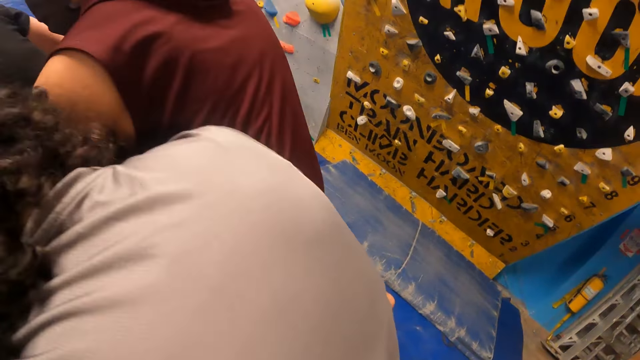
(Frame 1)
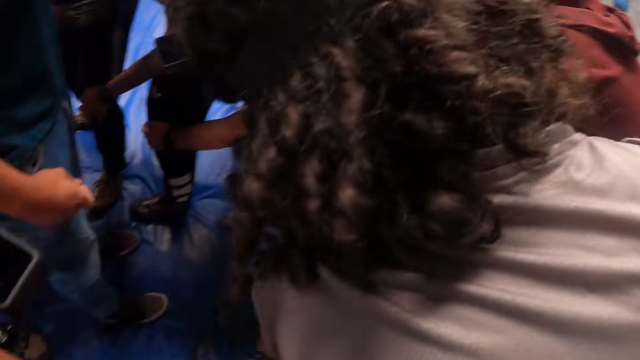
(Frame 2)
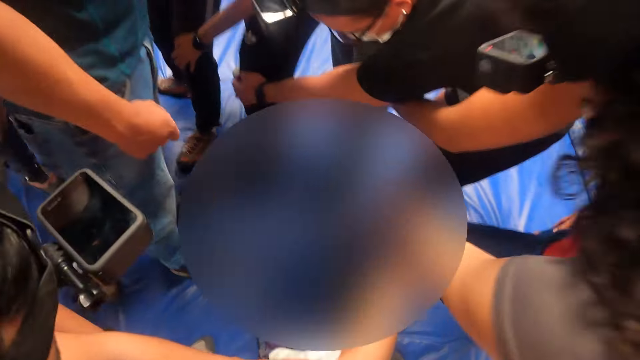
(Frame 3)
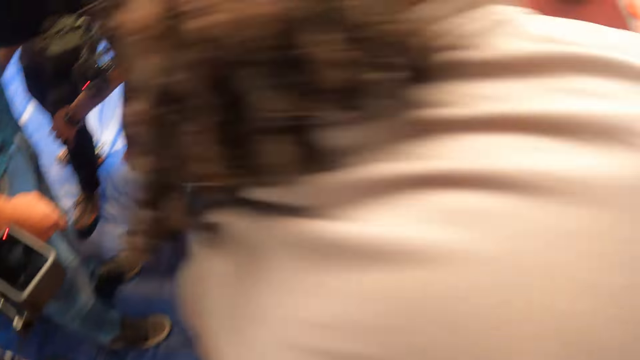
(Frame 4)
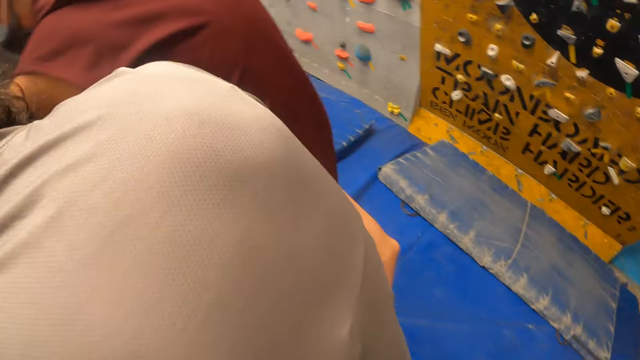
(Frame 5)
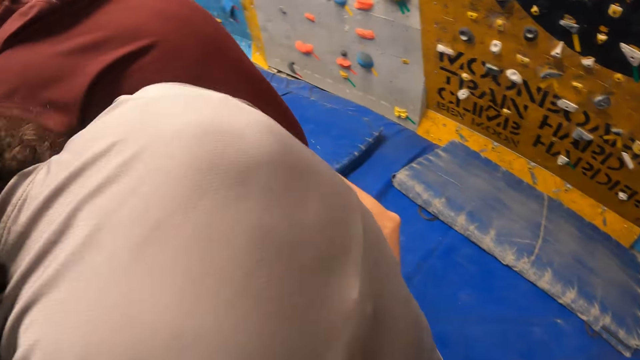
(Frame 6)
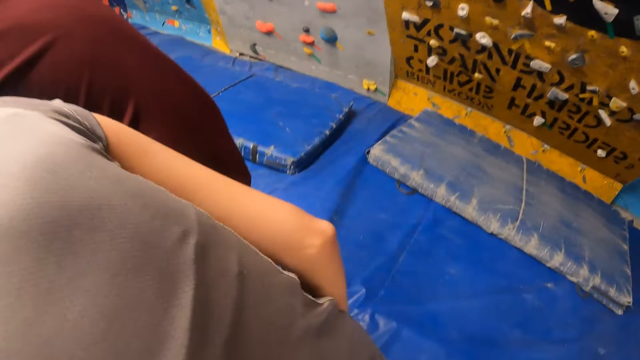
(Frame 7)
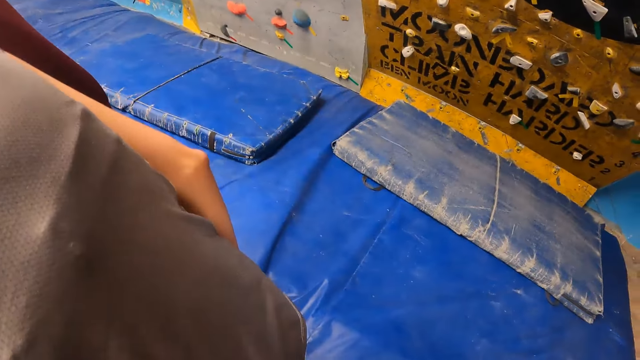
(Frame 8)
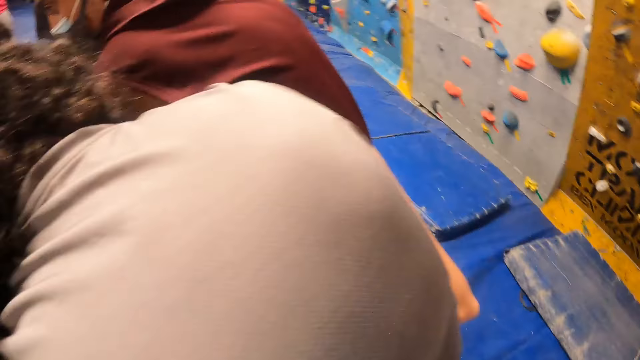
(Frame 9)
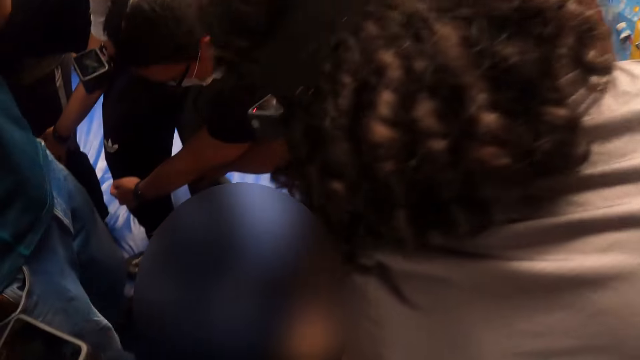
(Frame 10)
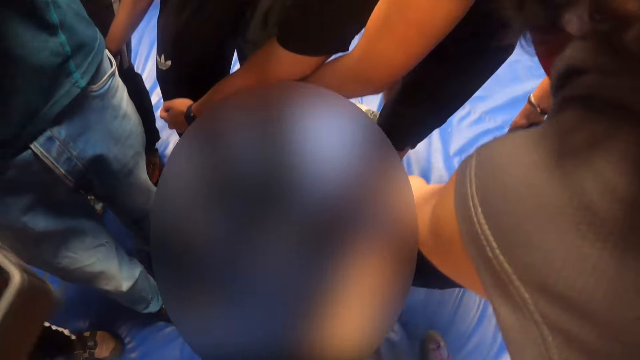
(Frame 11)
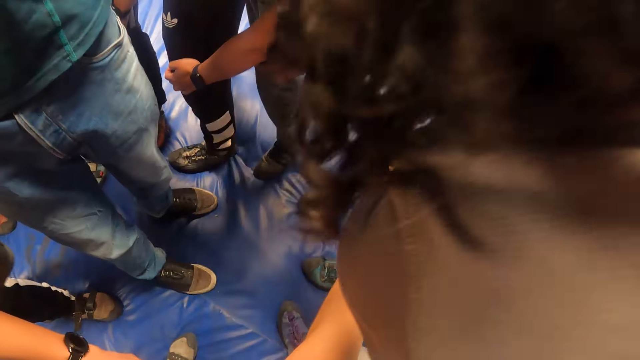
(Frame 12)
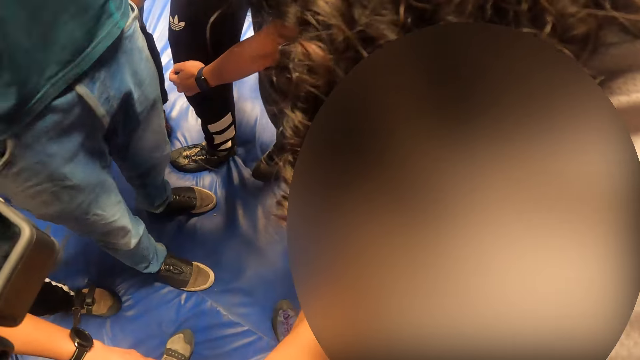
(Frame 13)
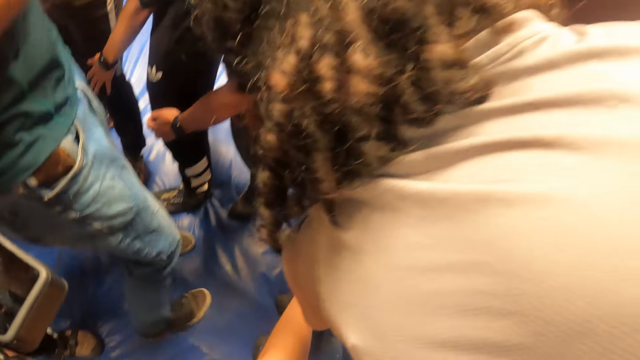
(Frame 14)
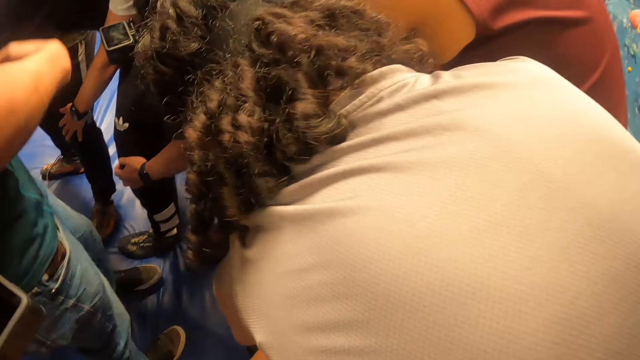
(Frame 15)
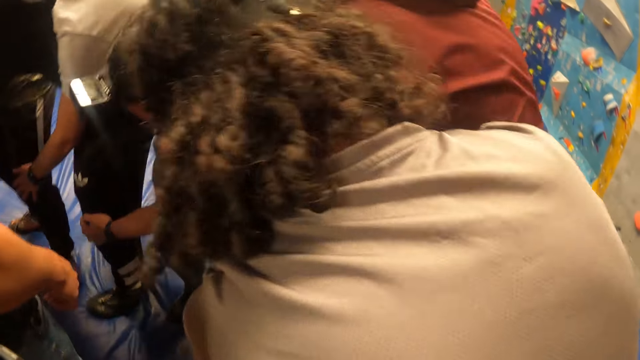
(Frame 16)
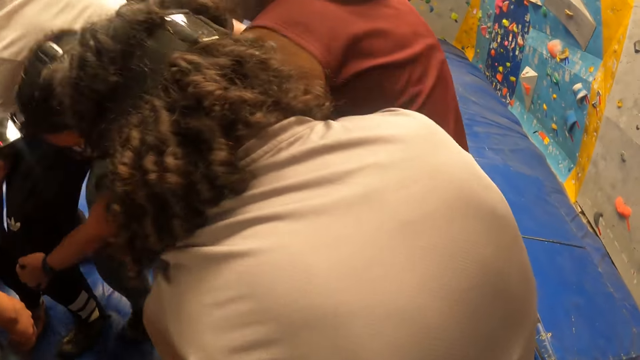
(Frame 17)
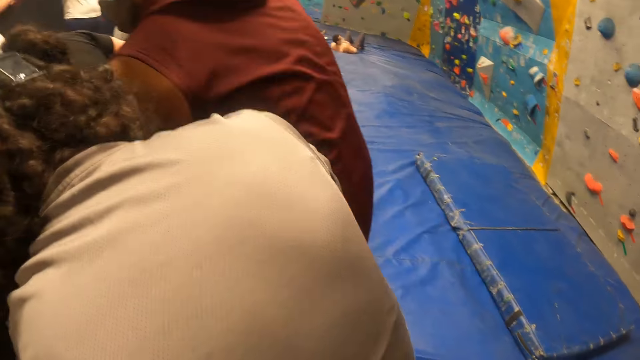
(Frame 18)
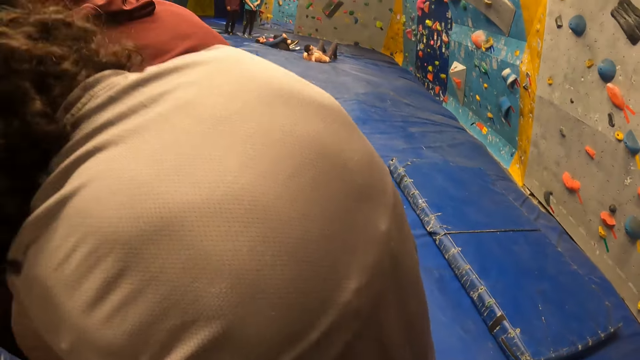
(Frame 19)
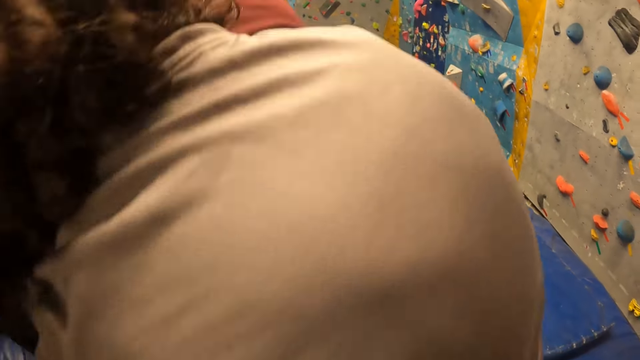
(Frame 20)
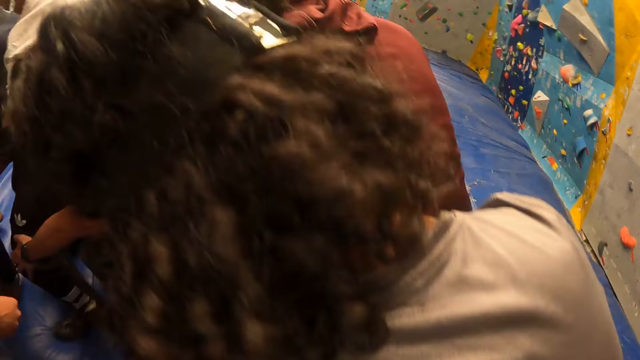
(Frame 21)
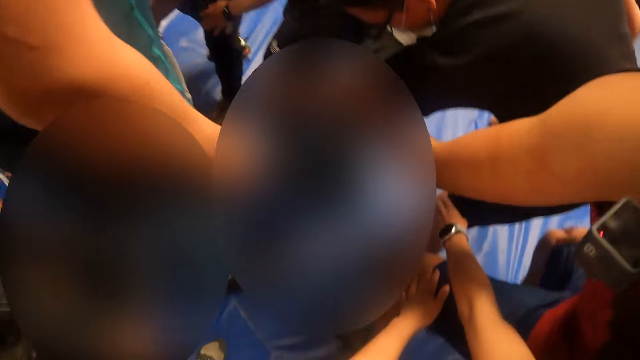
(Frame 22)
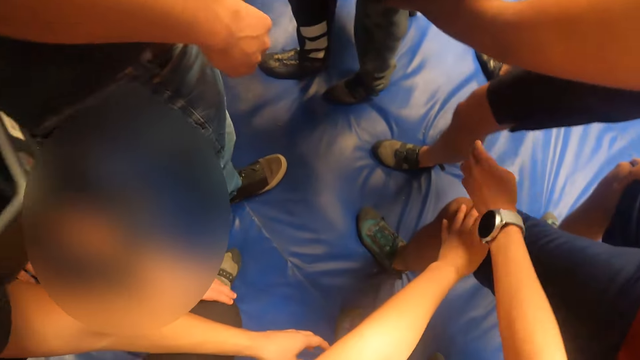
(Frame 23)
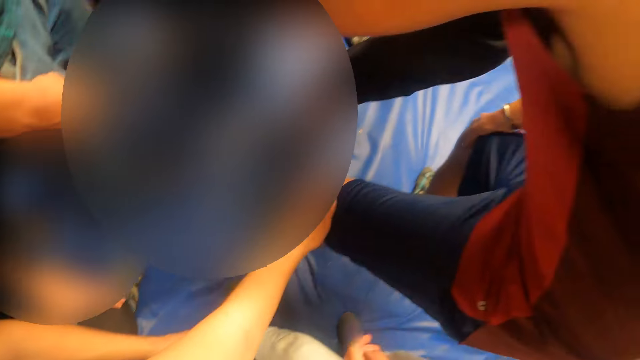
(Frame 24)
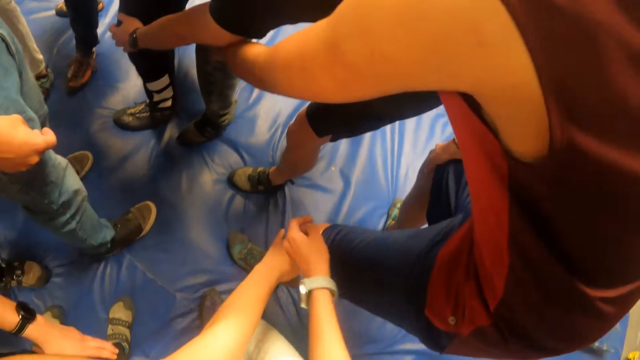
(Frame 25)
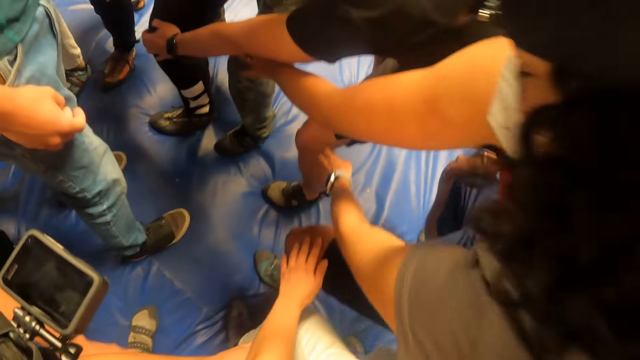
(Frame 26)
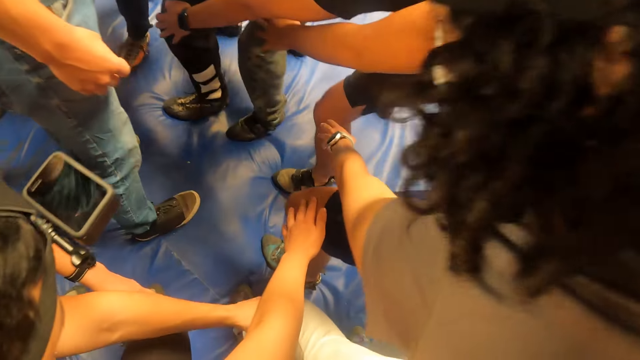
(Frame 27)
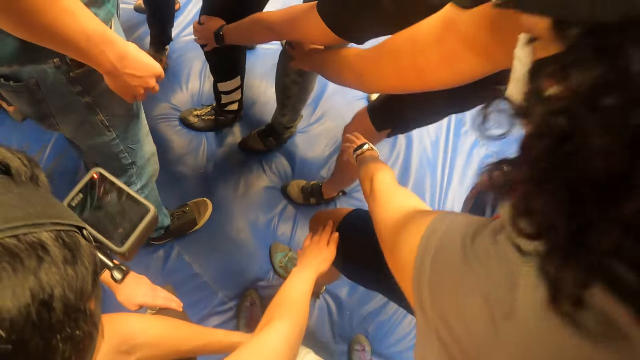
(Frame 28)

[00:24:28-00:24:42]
The camera wearer jumps.

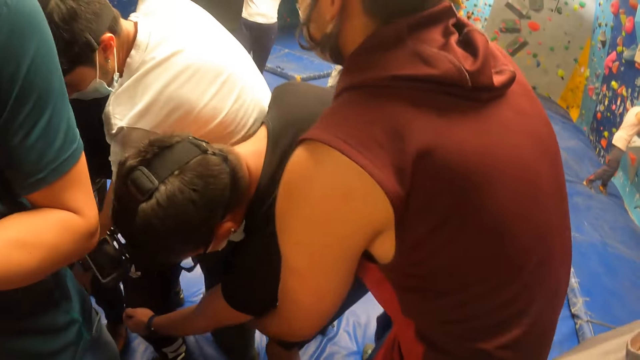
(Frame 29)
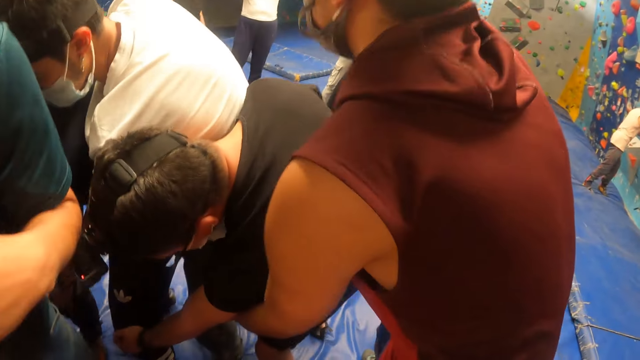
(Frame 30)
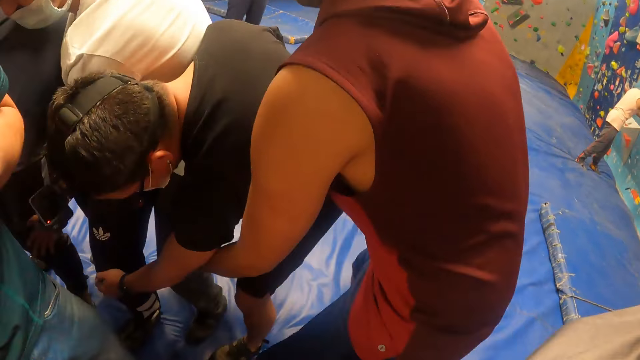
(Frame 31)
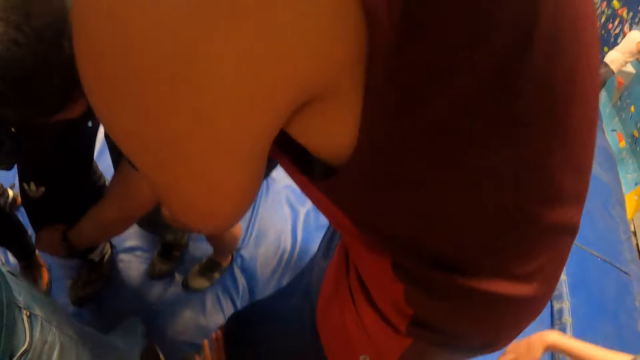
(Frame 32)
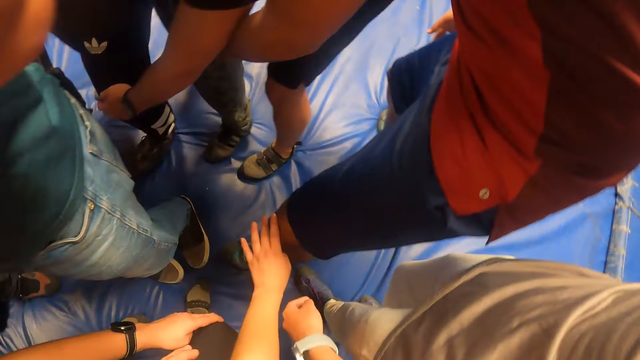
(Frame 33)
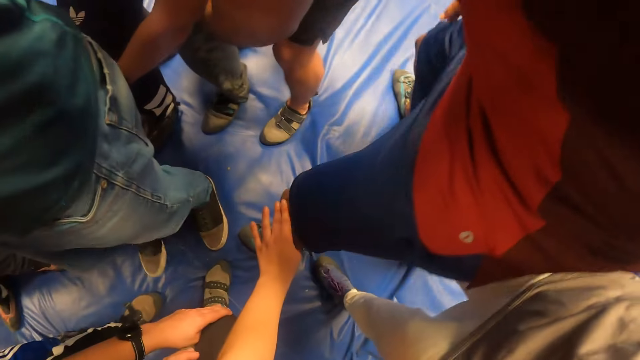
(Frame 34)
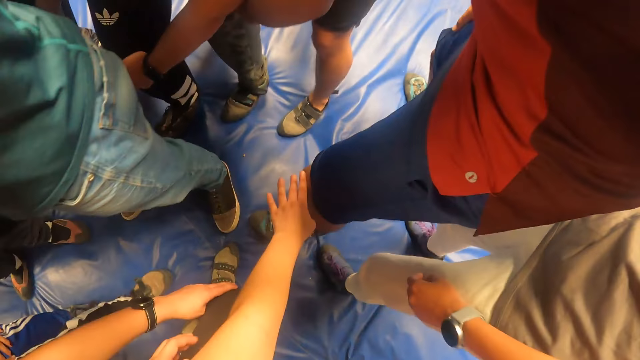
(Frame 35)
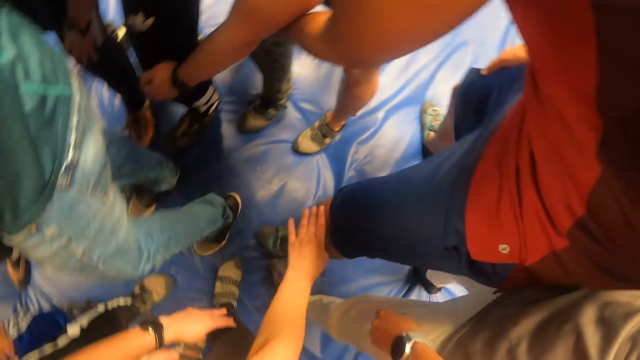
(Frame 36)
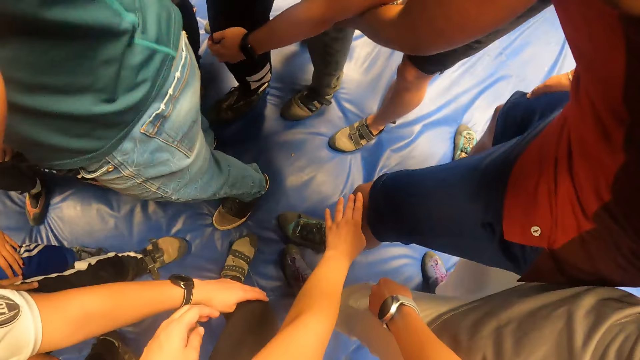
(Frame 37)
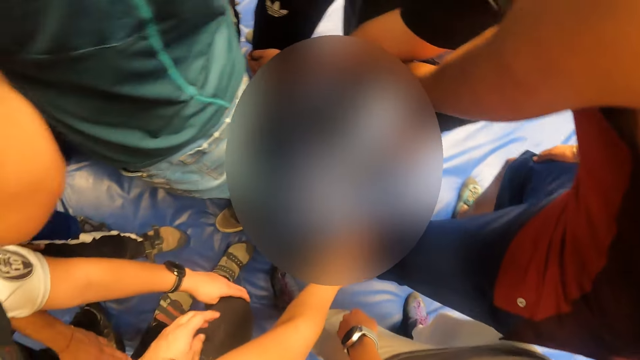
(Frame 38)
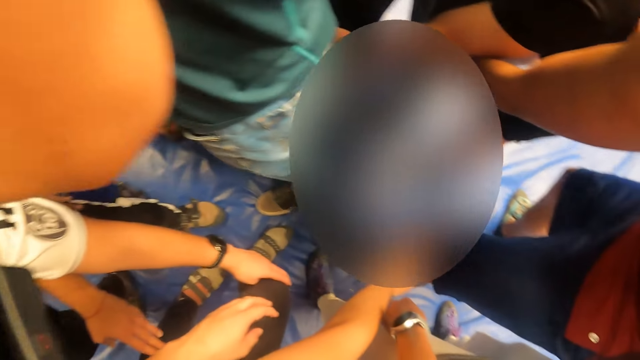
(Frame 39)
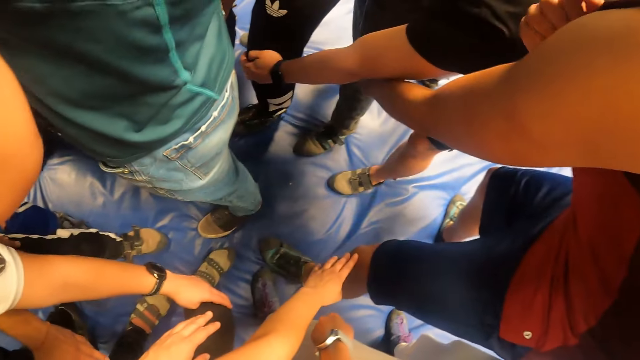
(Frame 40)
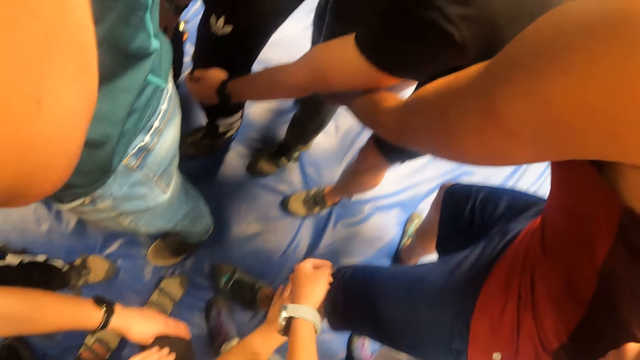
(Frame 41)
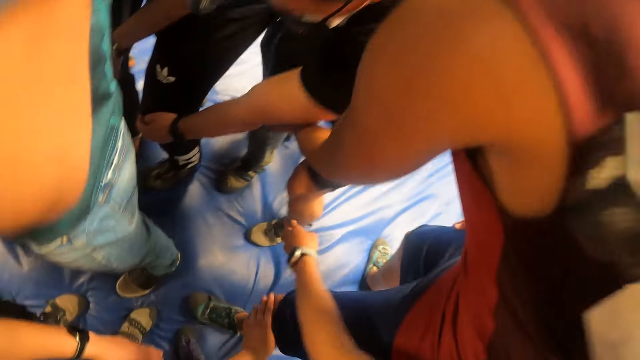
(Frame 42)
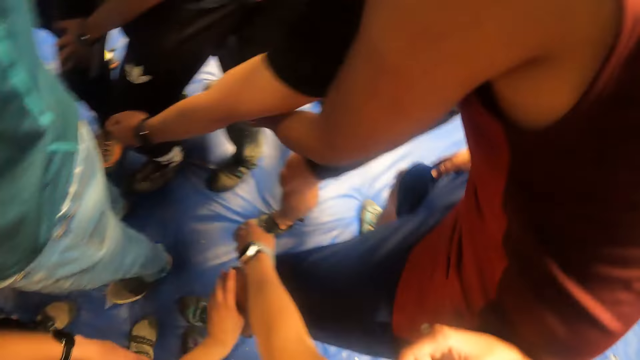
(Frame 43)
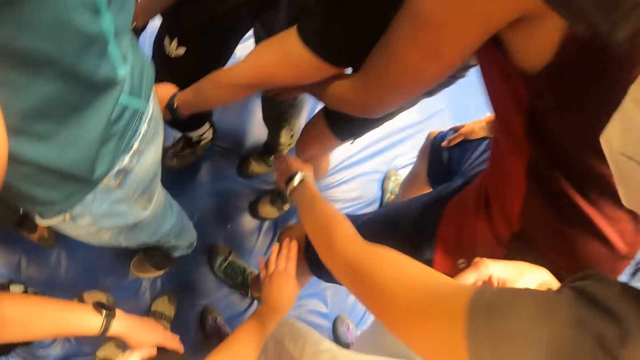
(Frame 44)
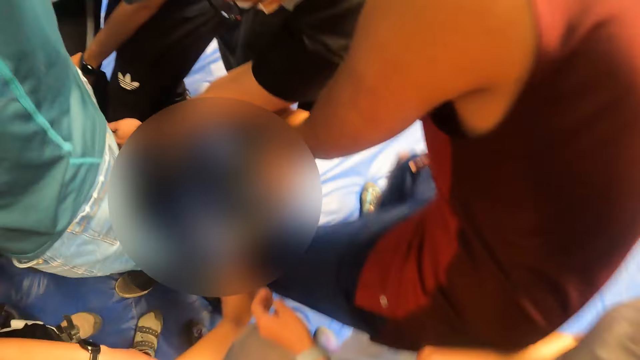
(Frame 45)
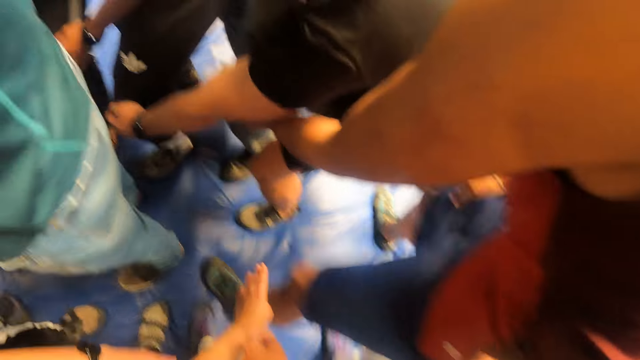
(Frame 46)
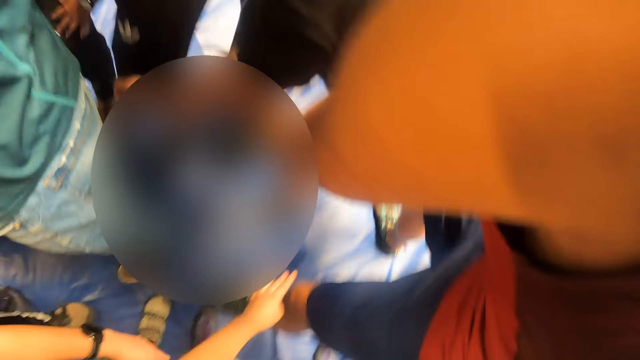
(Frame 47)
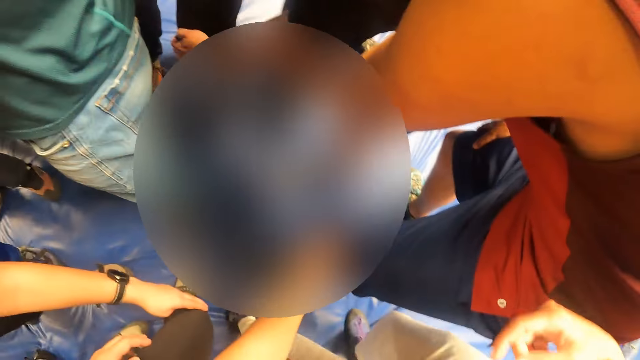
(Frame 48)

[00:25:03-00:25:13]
The camera wearer looks around. They move forward. They jump.
